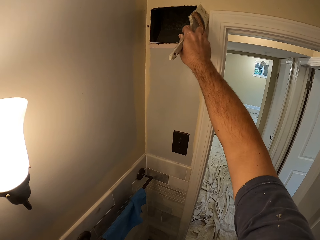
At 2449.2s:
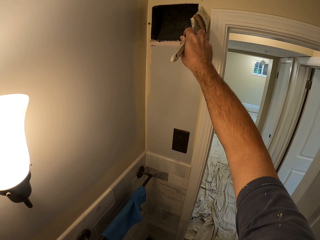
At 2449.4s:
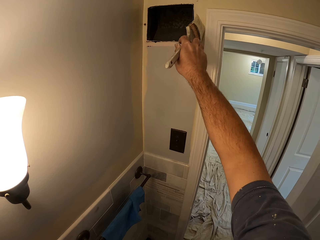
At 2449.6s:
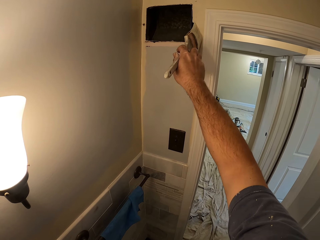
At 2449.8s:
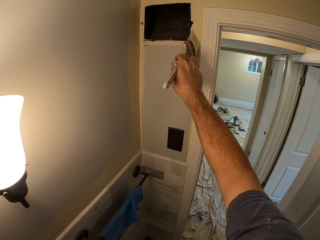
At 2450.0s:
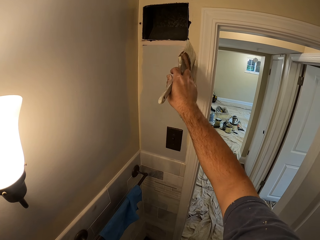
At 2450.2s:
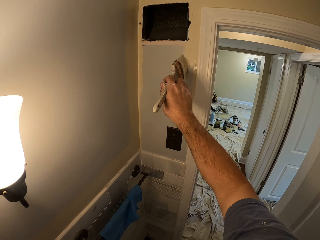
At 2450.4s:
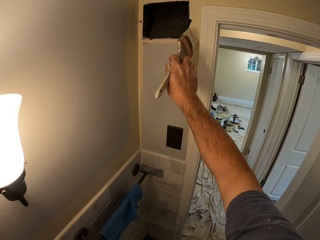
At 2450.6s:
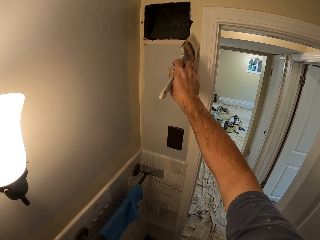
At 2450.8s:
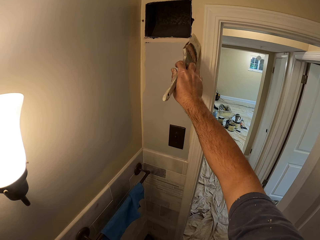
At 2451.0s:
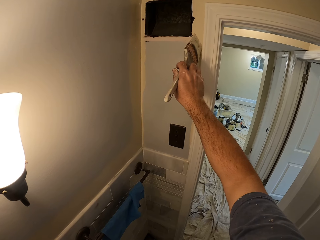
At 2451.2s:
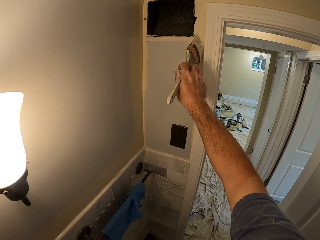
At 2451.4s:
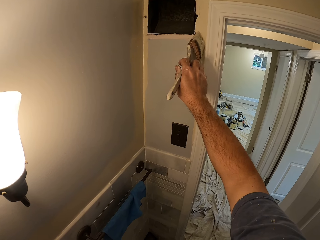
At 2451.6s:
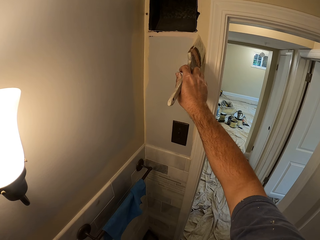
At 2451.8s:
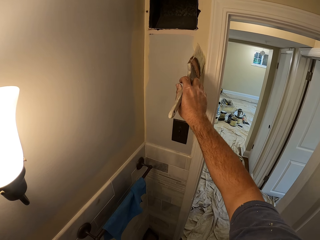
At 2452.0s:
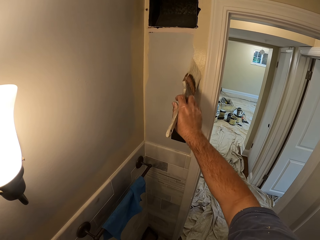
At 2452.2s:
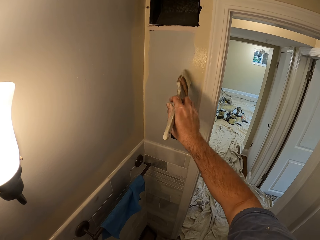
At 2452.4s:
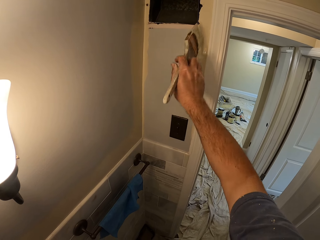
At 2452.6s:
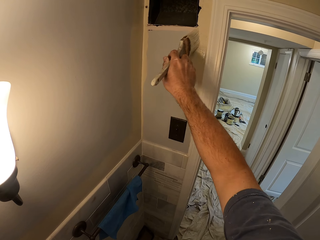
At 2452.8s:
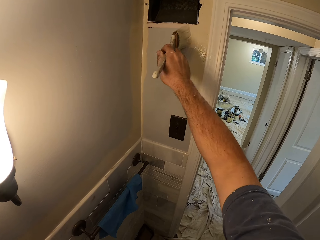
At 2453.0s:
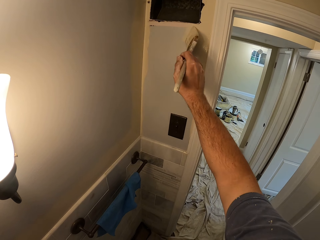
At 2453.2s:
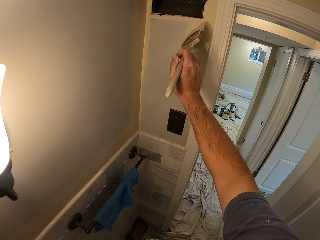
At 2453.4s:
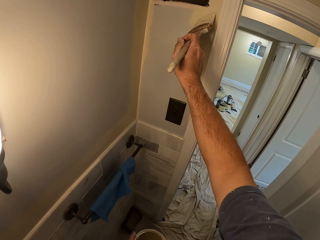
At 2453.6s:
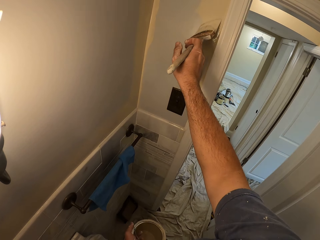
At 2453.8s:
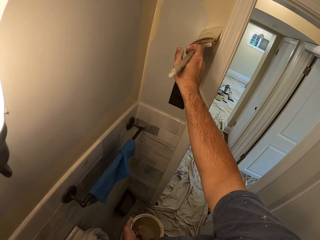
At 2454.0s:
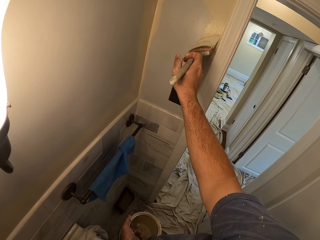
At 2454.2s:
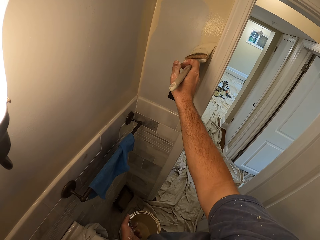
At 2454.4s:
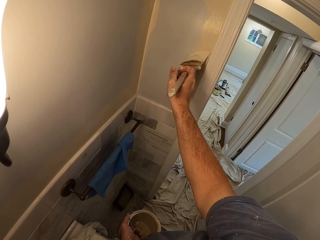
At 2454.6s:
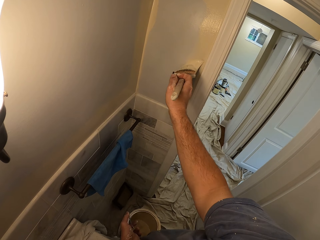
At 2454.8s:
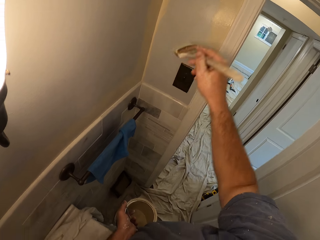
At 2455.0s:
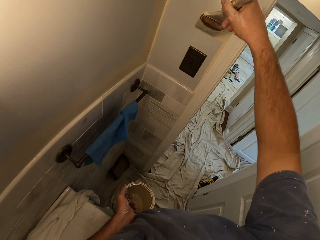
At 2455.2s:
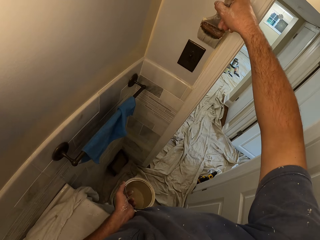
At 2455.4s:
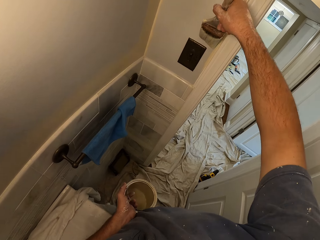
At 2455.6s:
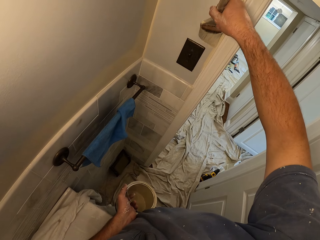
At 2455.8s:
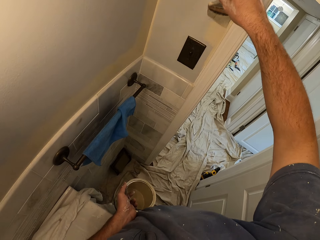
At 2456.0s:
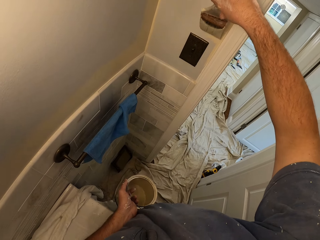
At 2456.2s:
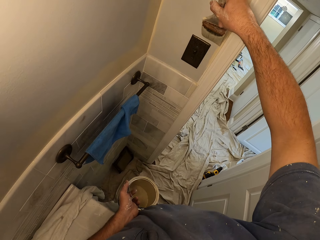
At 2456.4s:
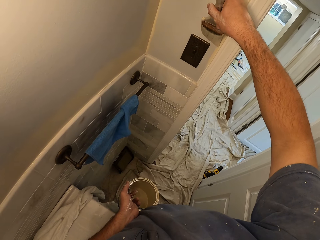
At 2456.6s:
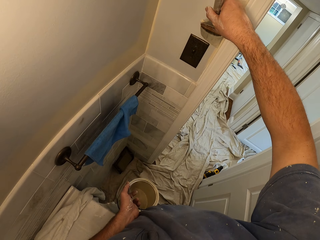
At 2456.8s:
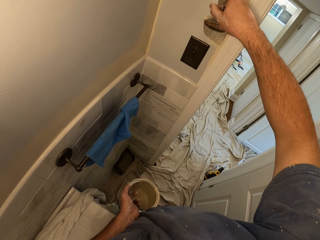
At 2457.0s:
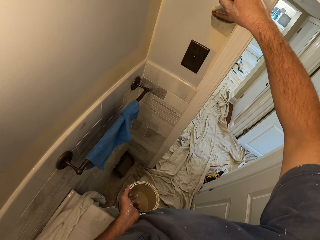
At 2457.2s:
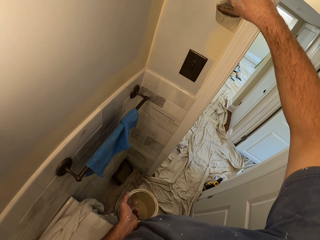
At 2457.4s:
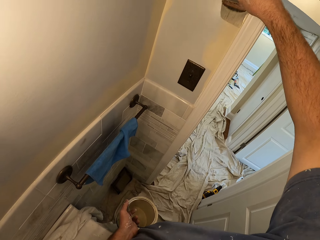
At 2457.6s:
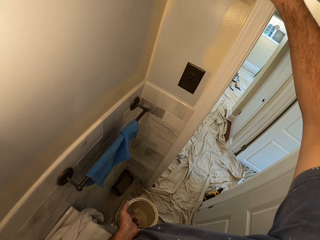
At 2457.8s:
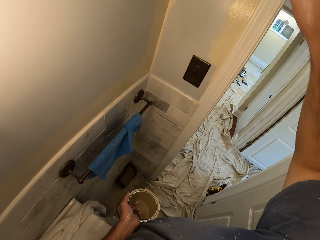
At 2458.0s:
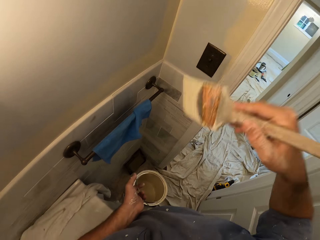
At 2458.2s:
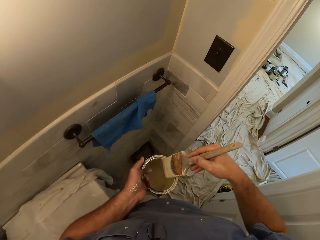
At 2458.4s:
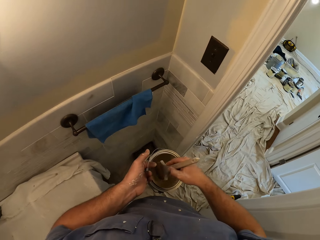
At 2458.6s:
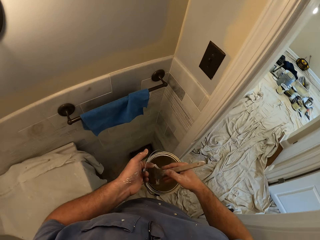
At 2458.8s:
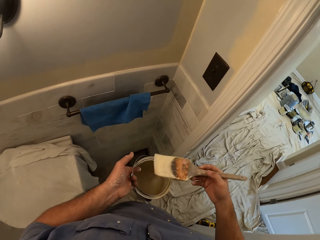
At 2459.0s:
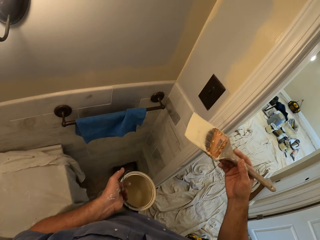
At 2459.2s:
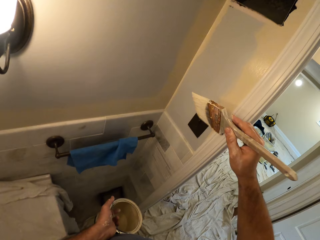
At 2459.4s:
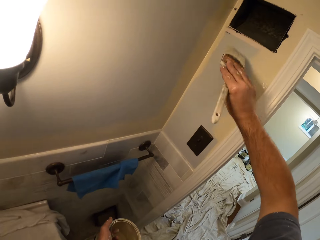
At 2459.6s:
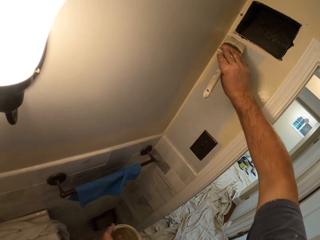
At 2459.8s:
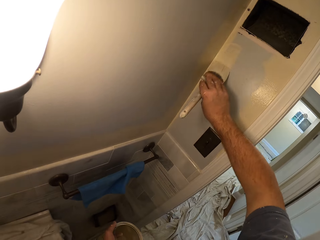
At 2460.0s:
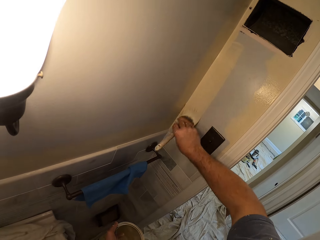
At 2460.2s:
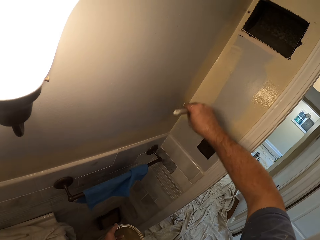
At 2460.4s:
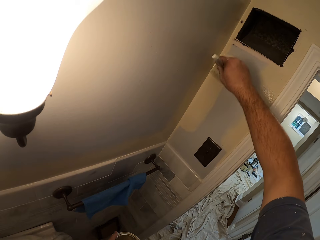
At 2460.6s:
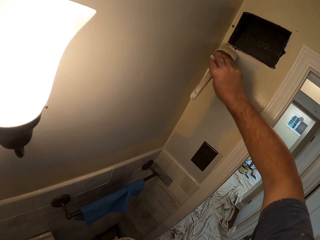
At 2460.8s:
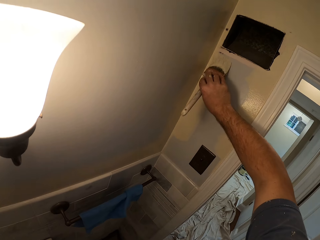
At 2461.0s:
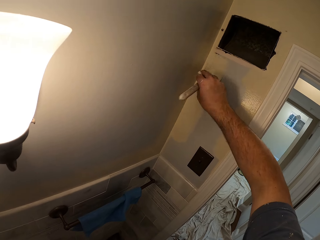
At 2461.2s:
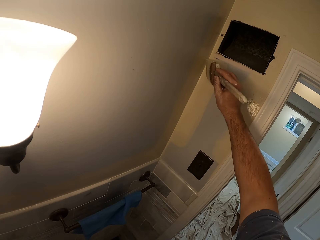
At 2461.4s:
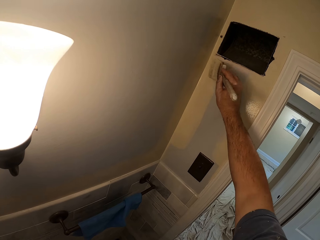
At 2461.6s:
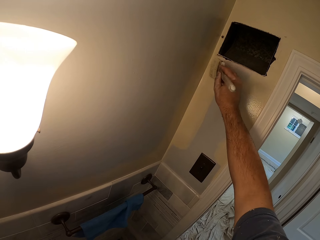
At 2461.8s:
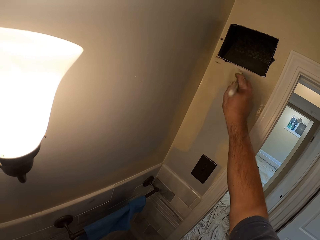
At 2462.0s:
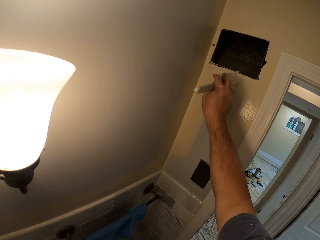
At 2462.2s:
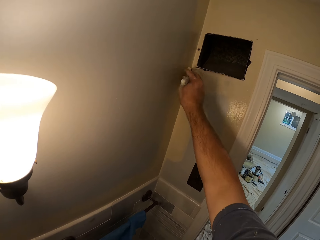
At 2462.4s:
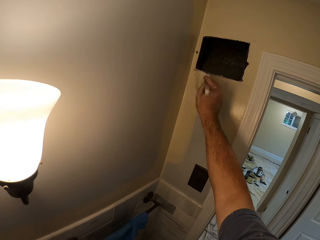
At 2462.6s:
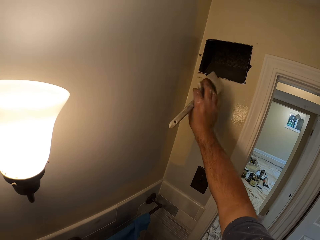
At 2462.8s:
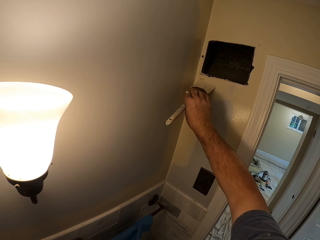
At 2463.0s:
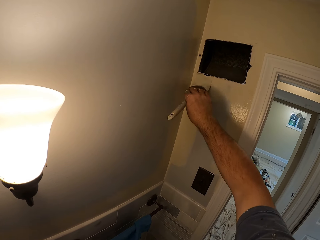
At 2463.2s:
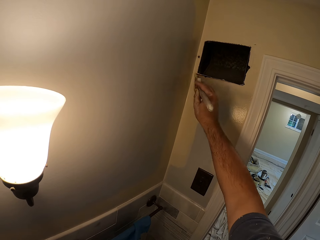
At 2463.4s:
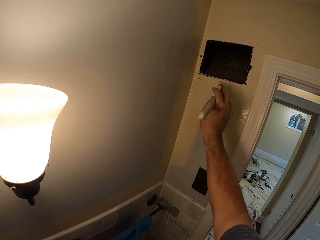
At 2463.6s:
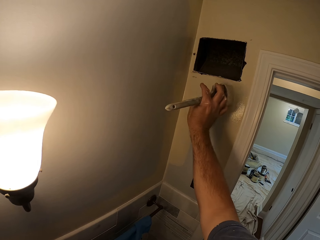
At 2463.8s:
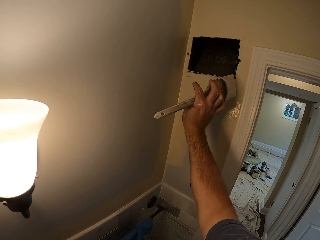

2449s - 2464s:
The camera wearer dips the paint brush in the paint container. He paints the wall with the paint brush in his right hand.

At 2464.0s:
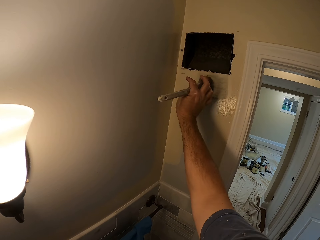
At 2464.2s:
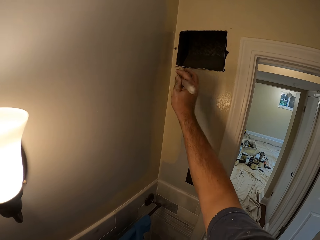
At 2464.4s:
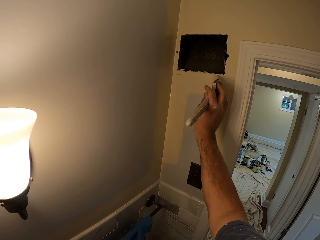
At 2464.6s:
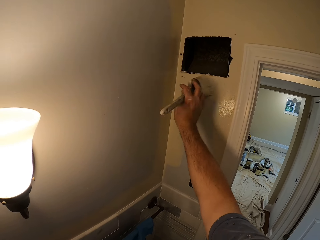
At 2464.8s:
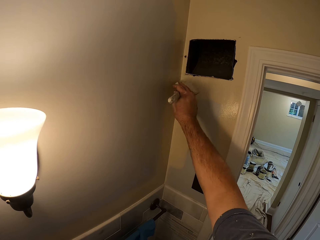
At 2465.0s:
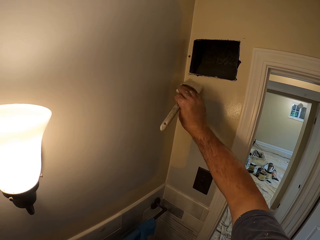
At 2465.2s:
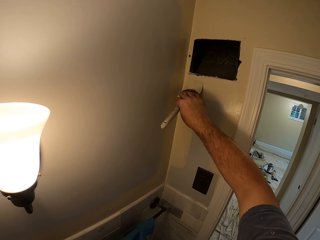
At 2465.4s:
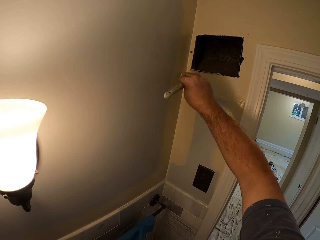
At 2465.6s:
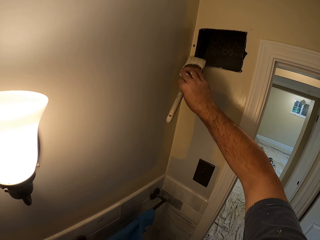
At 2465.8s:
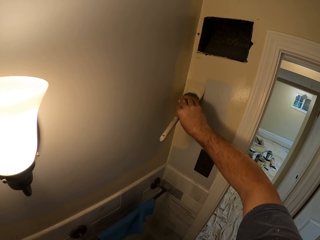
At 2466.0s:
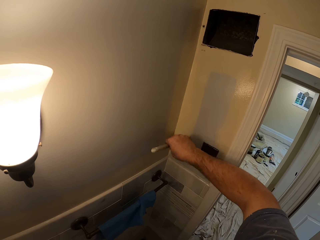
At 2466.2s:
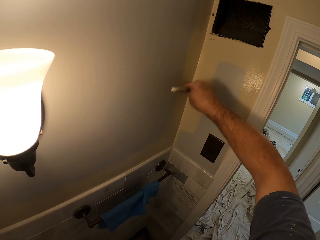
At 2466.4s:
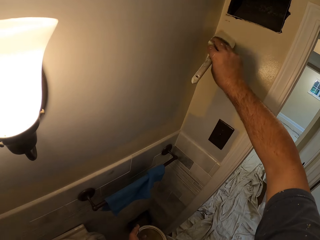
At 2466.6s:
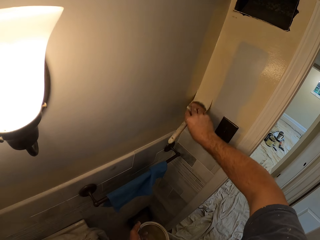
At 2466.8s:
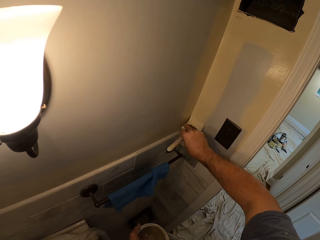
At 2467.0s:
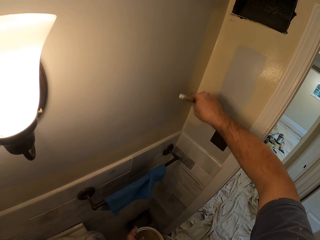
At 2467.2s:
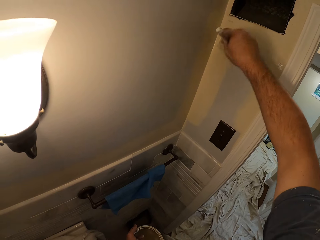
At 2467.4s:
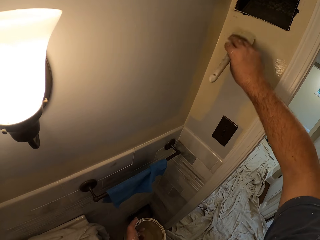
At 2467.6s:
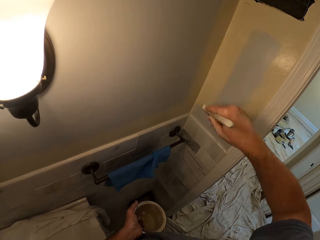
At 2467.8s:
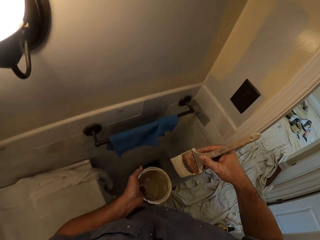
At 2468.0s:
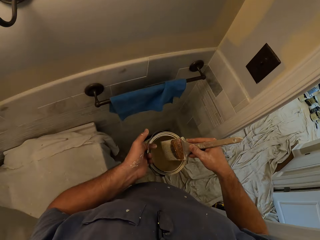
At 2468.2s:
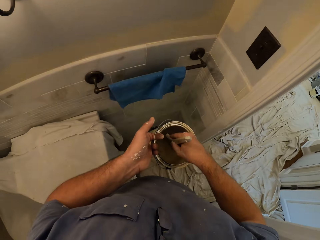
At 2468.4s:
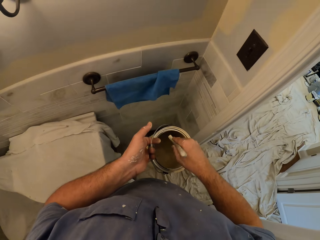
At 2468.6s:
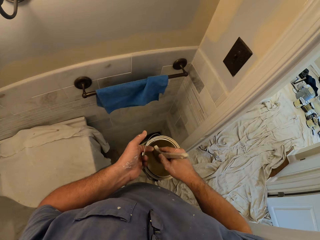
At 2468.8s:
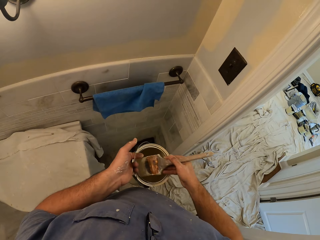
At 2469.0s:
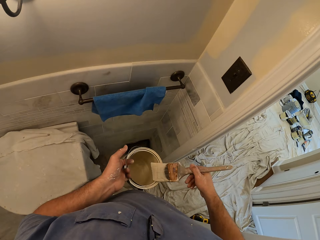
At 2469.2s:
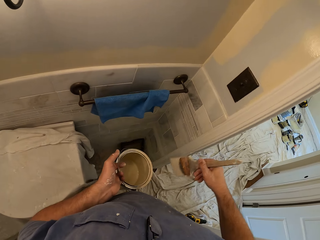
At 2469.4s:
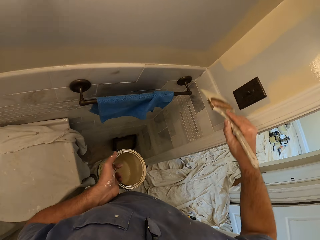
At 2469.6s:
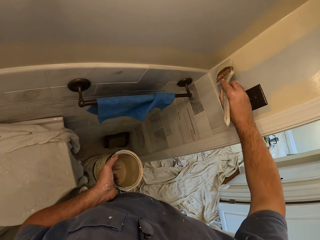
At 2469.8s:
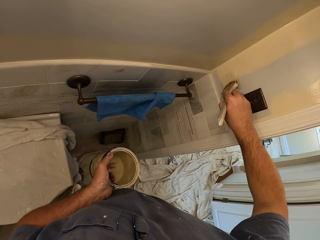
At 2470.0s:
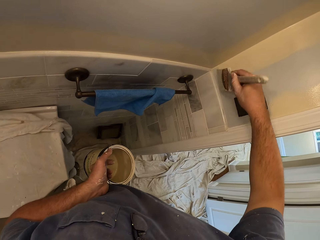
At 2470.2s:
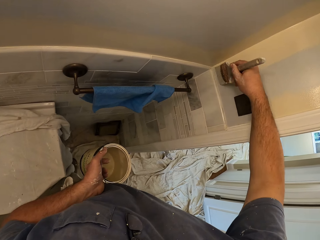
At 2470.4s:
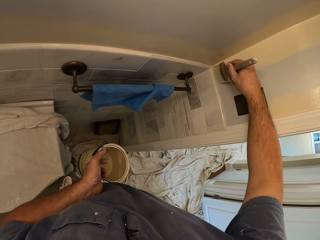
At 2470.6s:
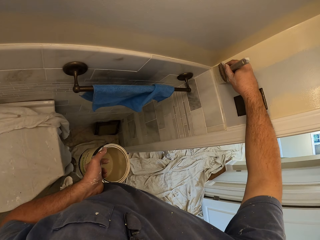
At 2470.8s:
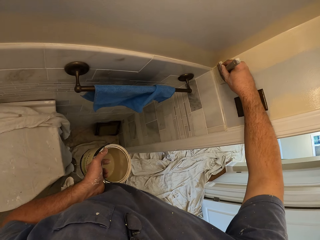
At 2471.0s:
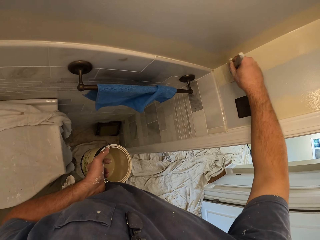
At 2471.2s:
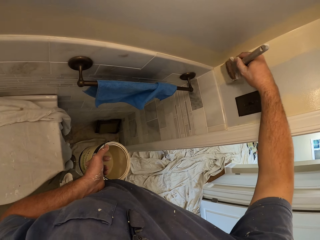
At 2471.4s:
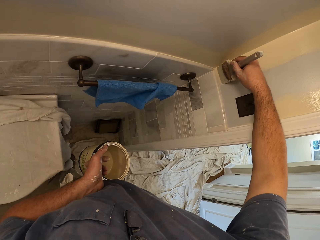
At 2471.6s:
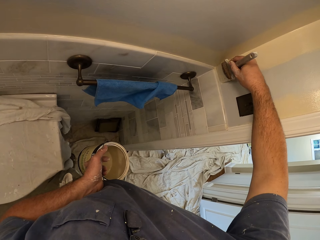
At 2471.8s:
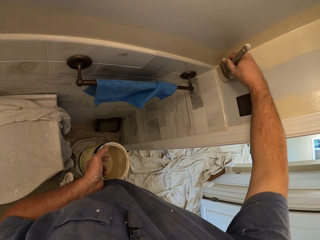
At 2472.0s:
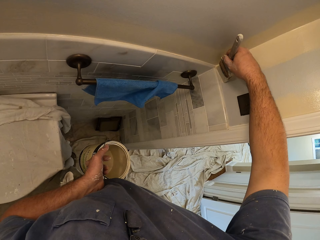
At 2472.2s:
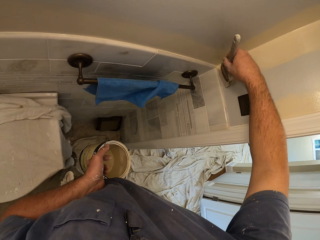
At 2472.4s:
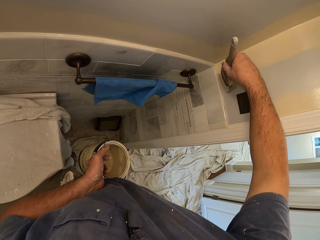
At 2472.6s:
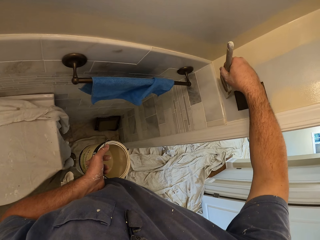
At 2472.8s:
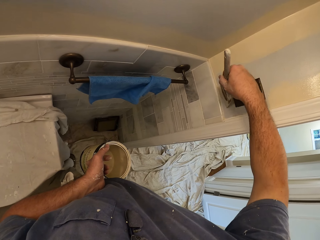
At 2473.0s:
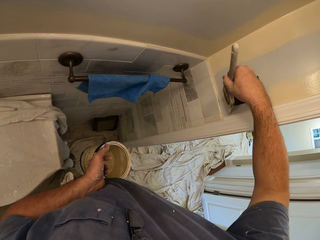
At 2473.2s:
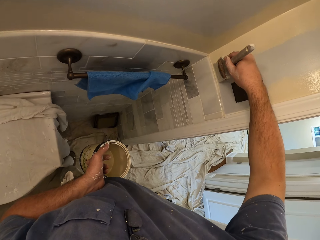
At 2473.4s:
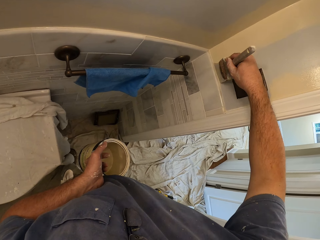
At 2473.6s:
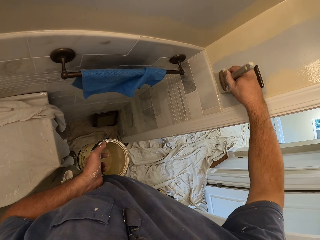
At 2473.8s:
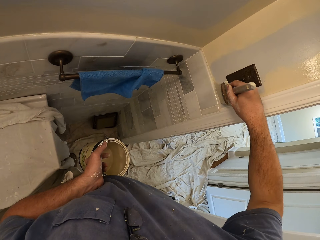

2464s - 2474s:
The camera wearer dips the paint brush in the paint container. He paints the wall with the paint brush in his right hand.
